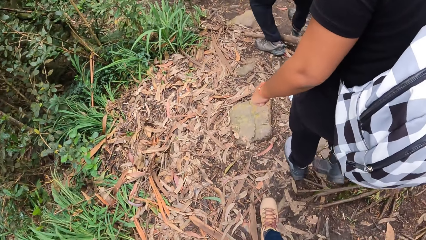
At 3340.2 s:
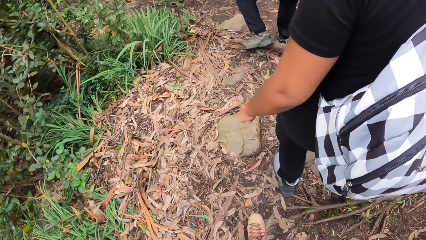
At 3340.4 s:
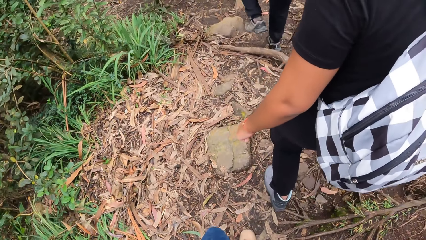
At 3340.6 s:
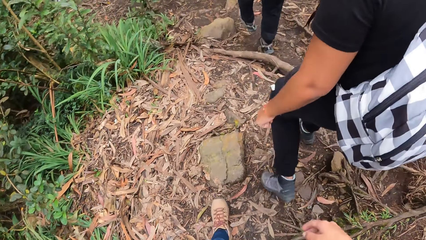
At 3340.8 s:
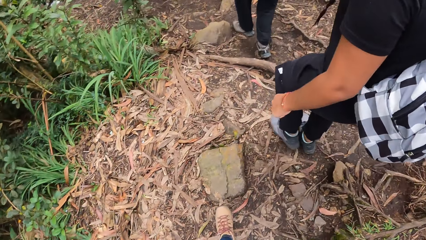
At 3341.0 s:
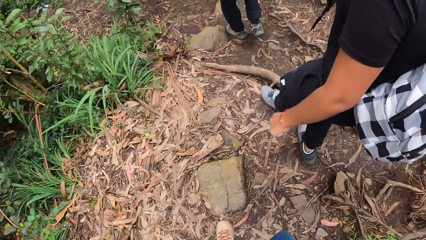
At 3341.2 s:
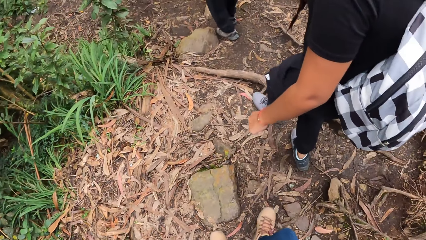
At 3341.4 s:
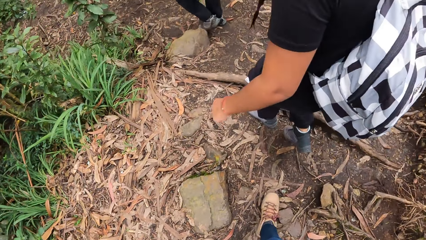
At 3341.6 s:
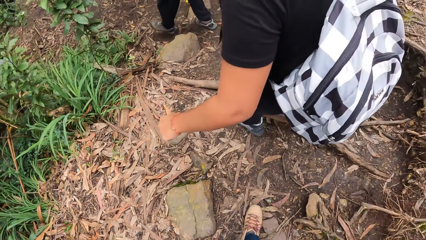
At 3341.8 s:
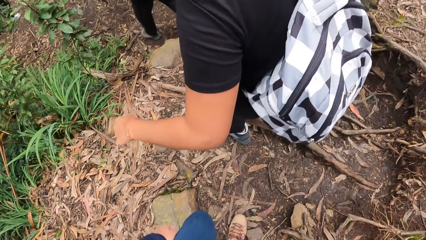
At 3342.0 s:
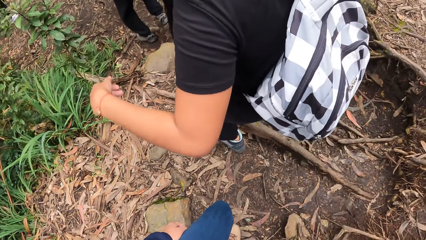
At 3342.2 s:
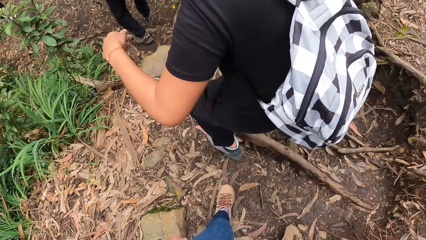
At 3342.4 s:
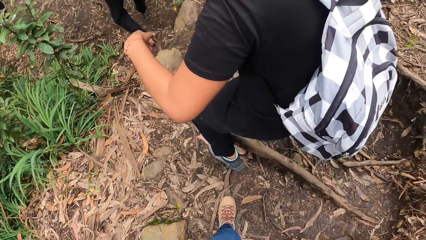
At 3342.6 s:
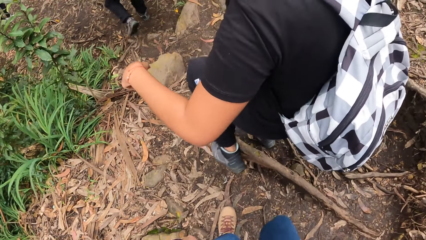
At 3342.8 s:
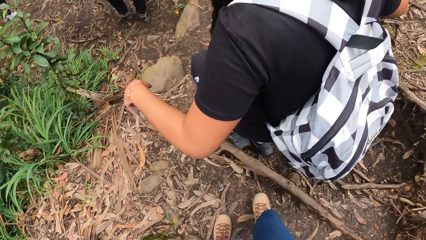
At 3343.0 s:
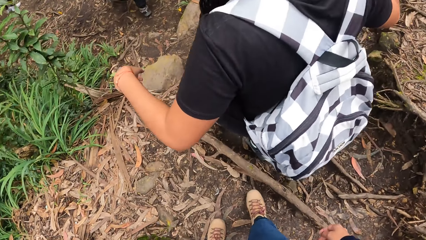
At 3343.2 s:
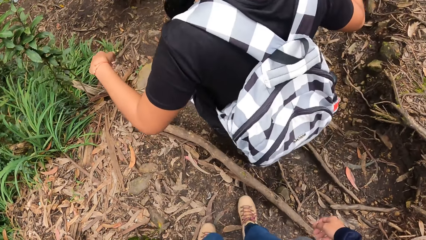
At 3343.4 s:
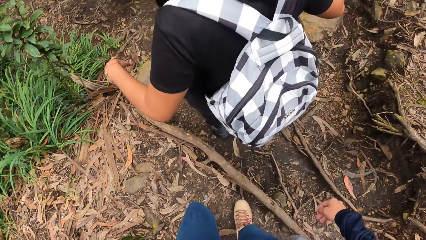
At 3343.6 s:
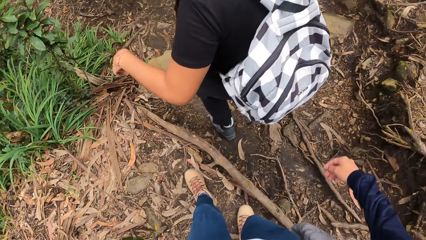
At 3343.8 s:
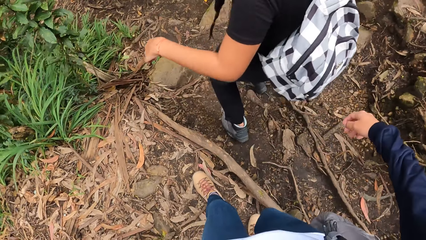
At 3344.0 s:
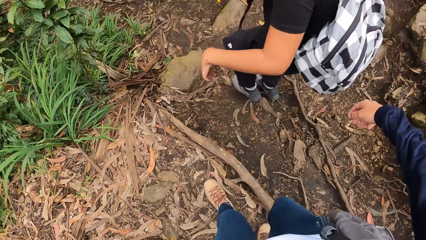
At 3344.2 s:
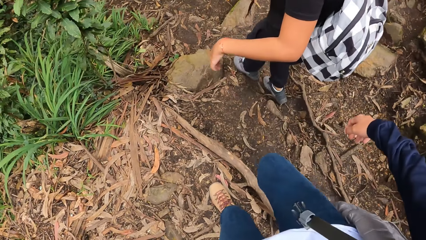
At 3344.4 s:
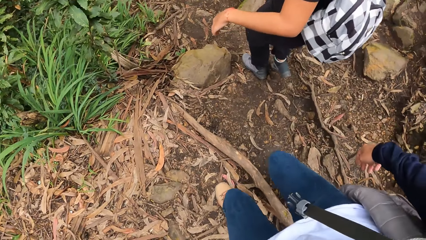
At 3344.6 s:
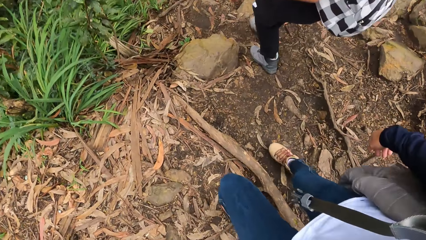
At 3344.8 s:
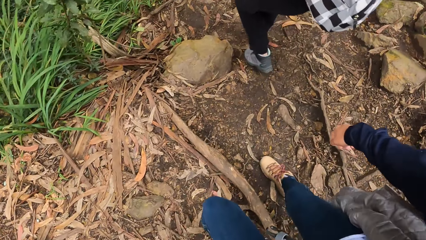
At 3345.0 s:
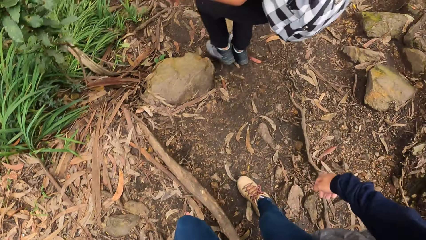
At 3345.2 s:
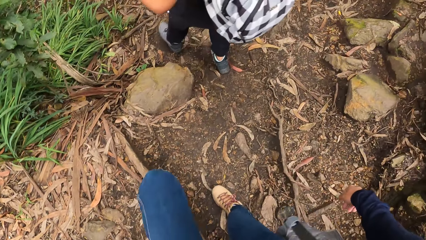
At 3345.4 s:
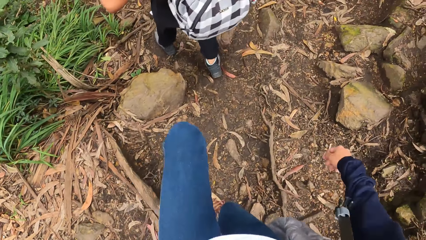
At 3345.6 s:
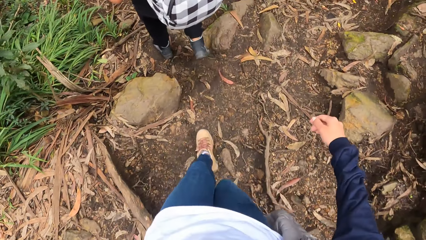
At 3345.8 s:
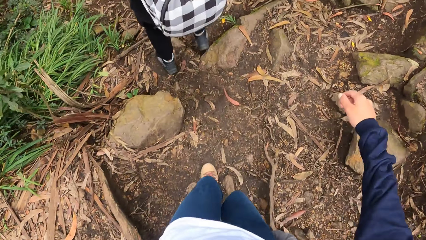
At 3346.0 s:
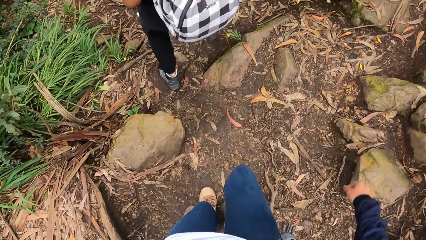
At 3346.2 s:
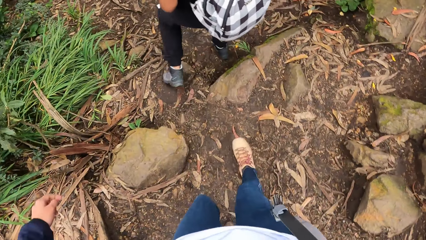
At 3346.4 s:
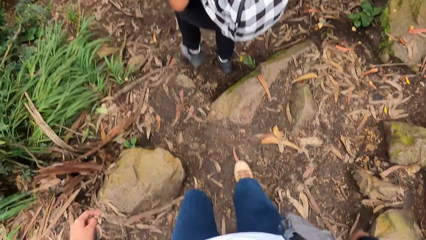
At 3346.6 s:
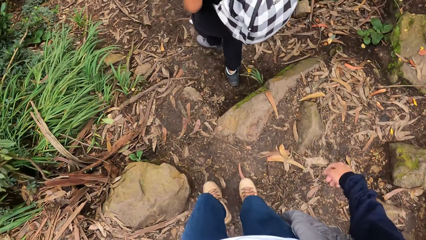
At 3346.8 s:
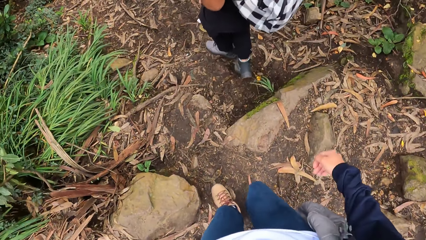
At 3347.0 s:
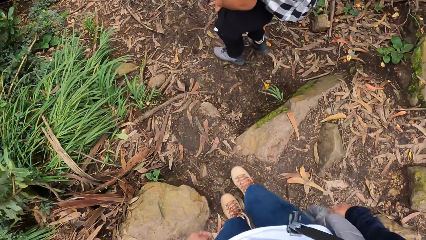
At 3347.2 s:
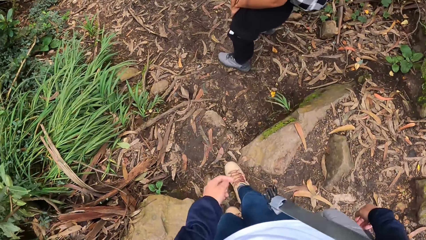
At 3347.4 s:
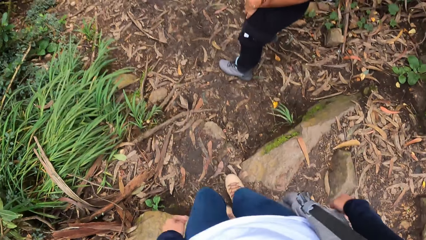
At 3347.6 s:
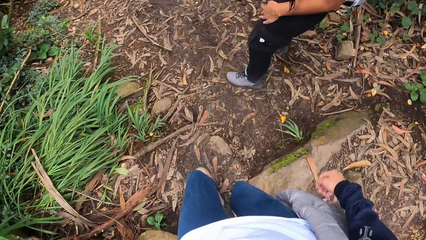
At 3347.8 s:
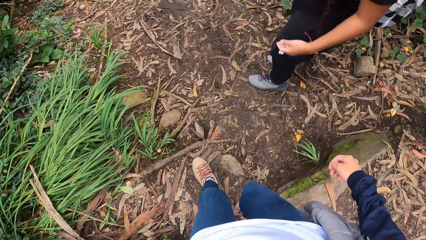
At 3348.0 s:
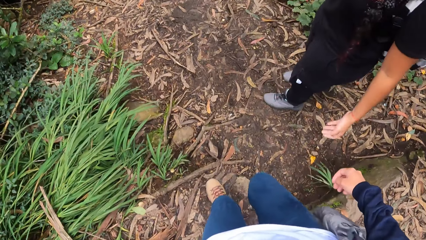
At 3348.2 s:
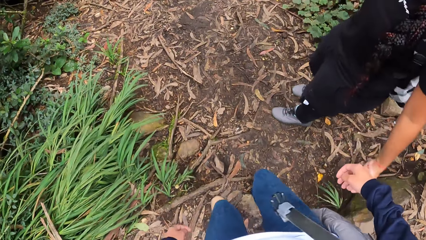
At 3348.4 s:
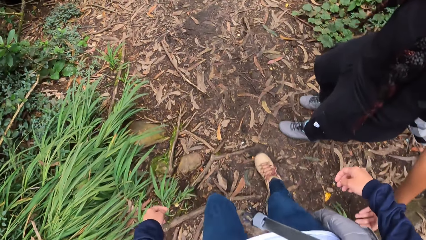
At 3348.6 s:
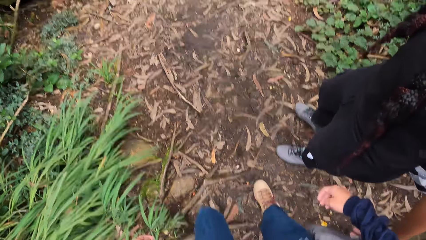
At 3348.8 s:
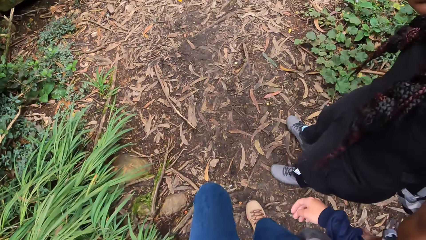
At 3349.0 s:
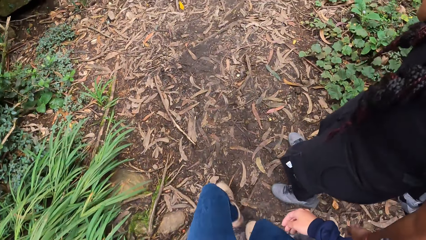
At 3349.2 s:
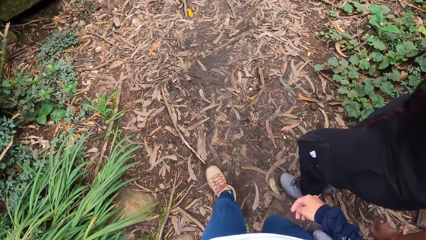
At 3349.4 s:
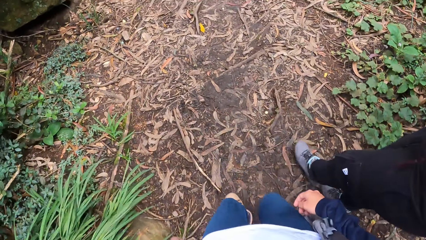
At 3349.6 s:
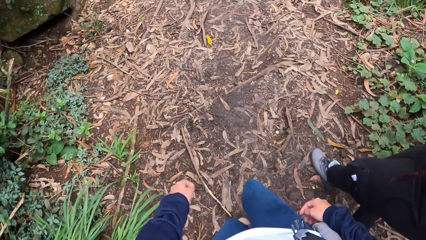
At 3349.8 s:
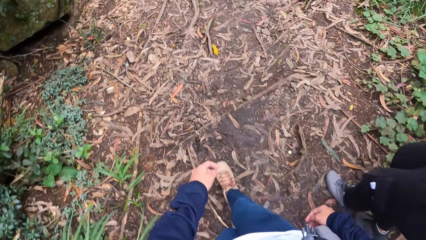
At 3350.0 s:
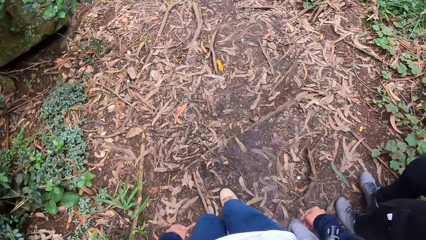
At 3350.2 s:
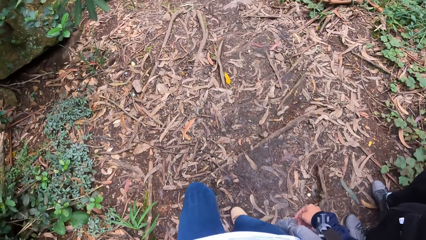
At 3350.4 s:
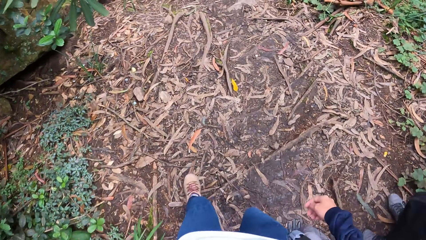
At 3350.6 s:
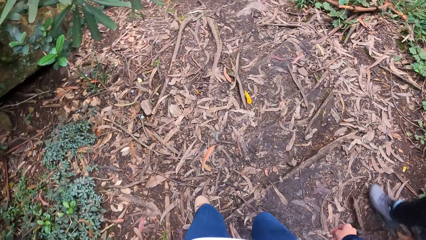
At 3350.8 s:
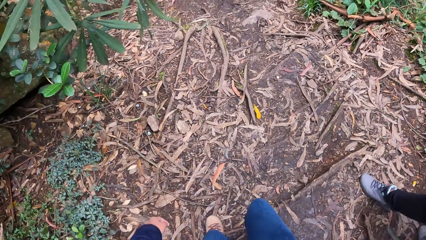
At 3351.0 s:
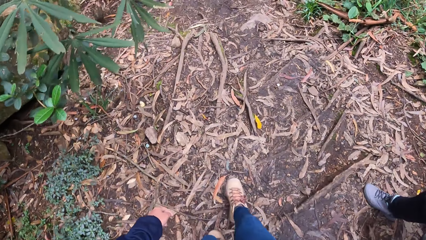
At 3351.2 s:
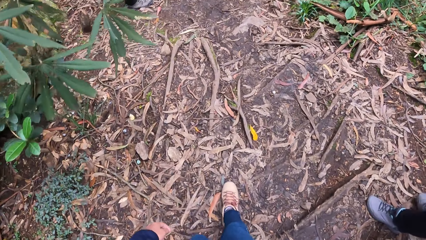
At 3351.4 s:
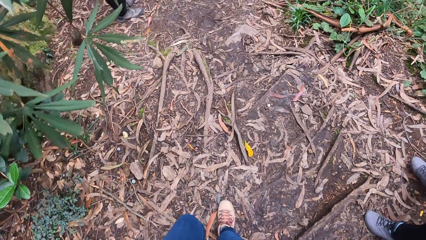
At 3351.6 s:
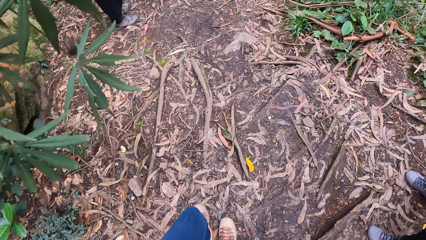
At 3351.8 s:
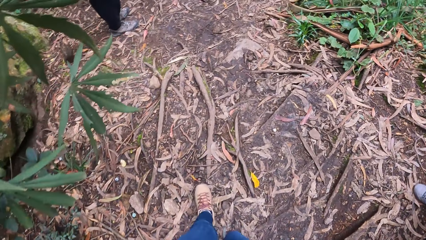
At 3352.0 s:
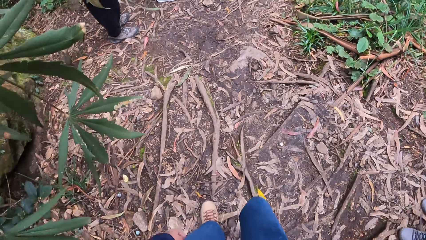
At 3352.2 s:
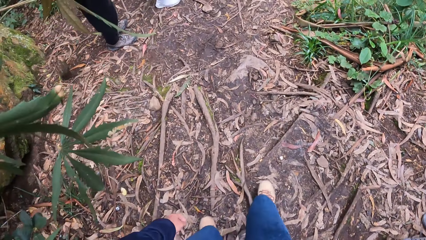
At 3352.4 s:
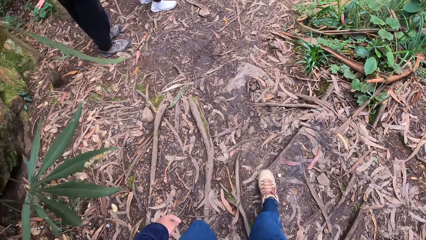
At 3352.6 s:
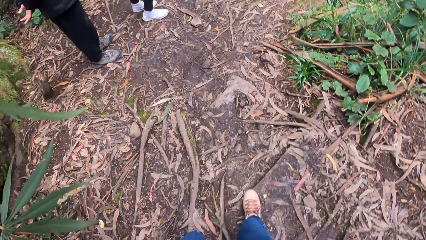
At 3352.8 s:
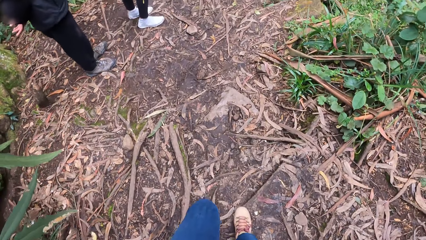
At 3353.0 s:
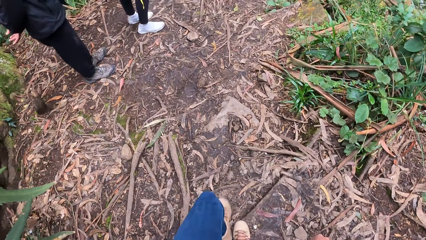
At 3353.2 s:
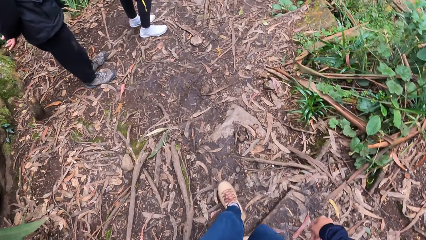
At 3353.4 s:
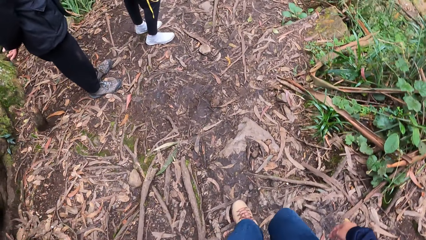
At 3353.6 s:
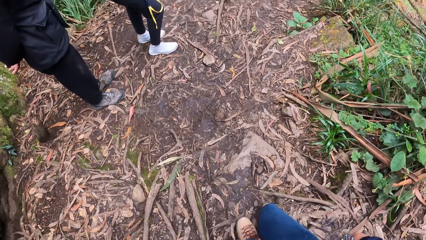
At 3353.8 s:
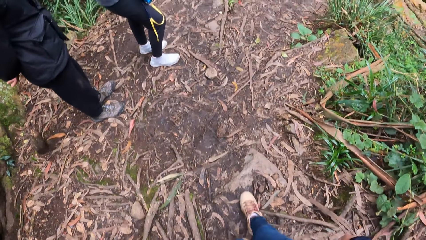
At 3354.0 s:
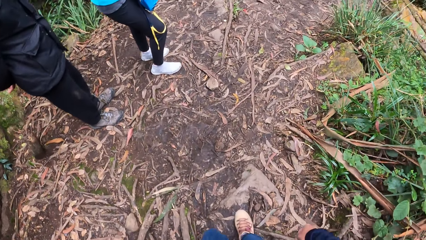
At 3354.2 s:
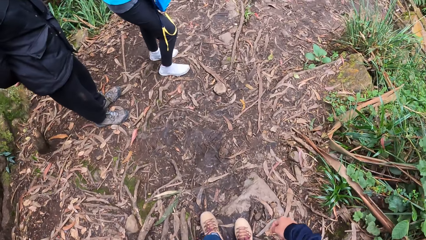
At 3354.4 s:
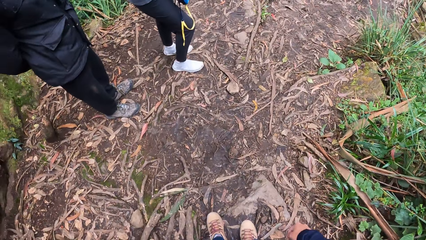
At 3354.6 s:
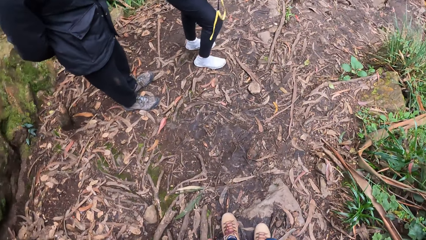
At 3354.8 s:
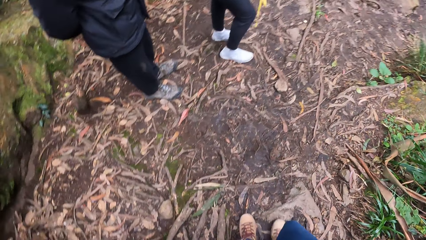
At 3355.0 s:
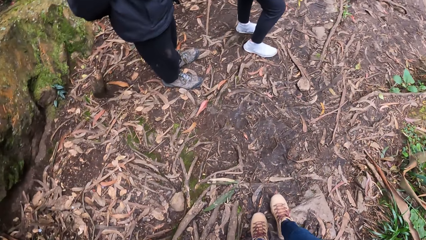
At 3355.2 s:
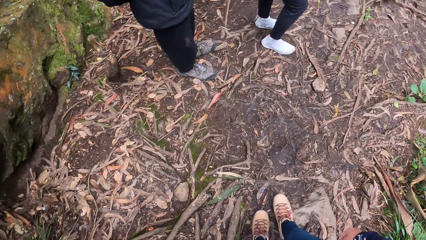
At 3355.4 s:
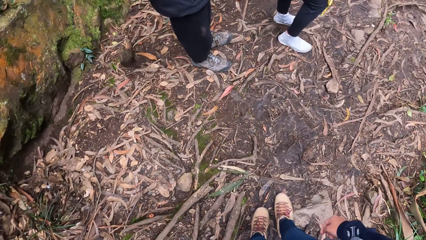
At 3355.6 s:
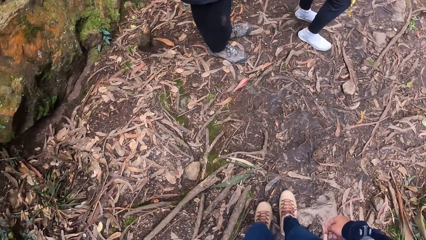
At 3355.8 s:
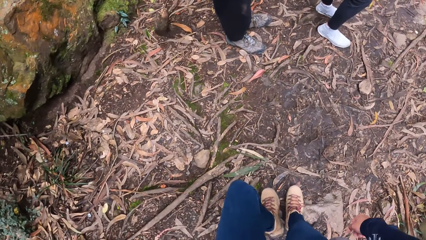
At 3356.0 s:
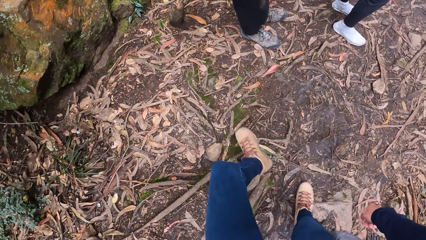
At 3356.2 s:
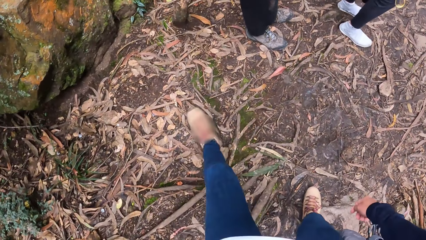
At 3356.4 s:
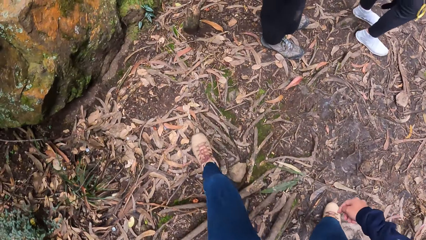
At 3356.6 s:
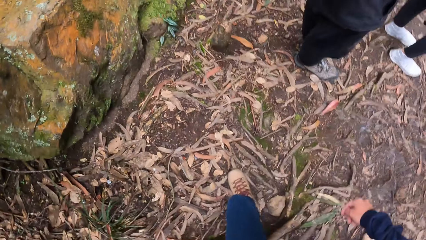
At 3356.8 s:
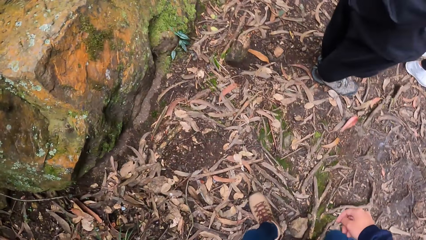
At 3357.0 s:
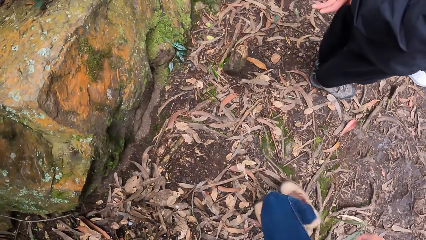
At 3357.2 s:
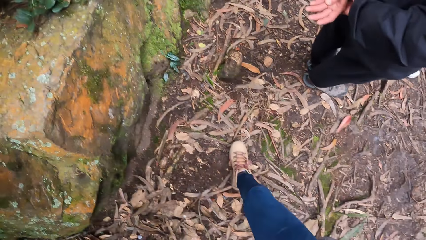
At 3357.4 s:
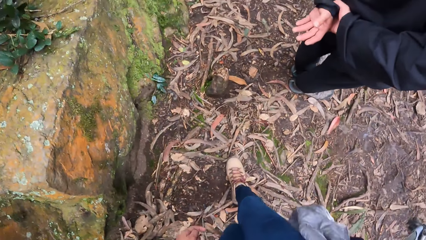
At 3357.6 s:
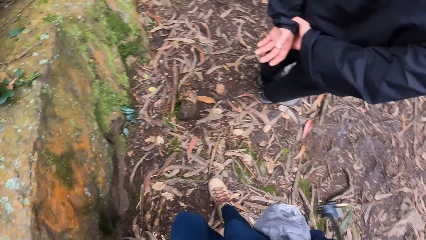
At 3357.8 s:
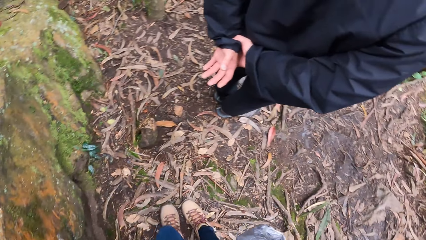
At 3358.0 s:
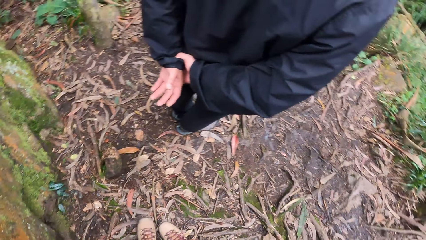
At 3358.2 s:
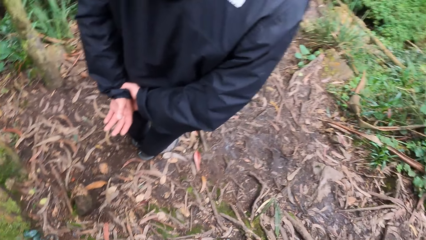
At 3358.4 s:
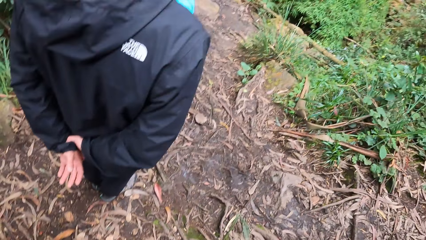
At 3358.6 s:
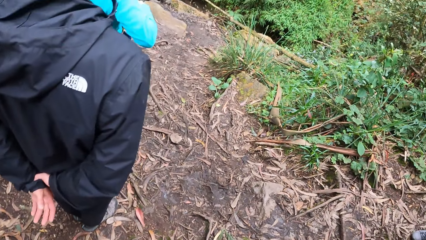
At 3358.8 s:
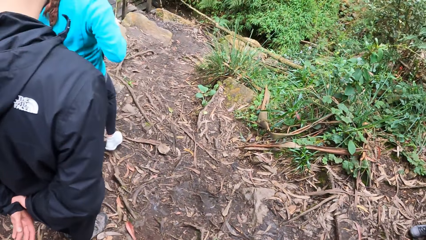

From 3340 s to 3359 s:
The camera wearer walks around the forest. They look around the forest.
